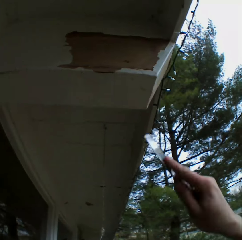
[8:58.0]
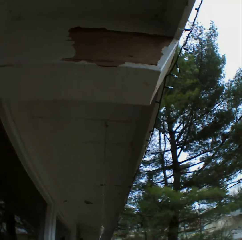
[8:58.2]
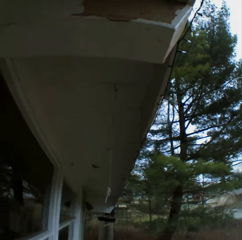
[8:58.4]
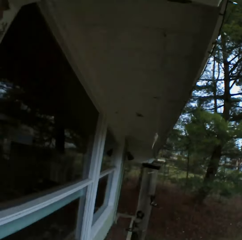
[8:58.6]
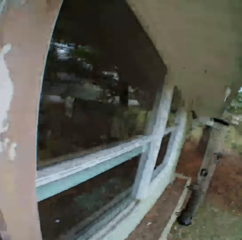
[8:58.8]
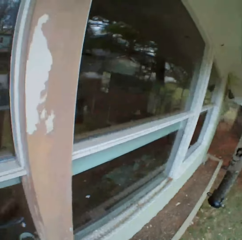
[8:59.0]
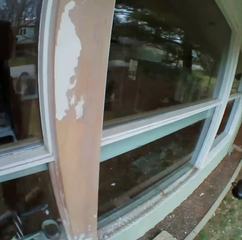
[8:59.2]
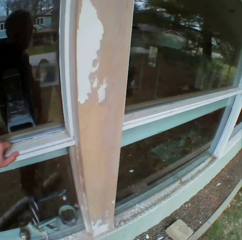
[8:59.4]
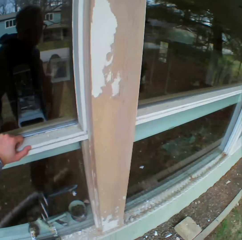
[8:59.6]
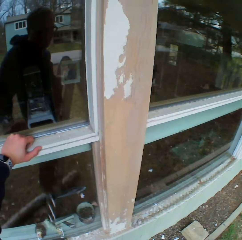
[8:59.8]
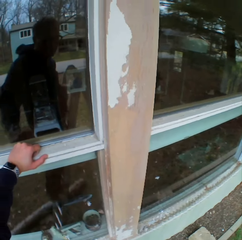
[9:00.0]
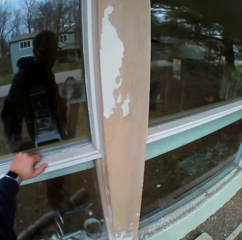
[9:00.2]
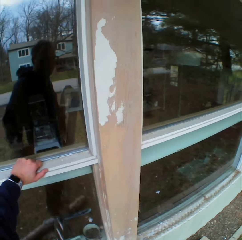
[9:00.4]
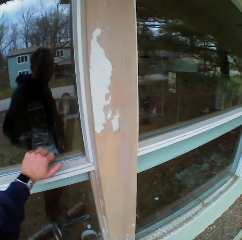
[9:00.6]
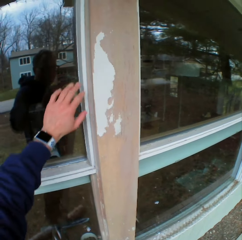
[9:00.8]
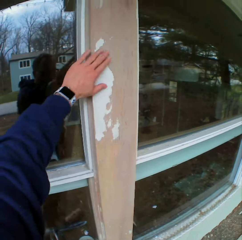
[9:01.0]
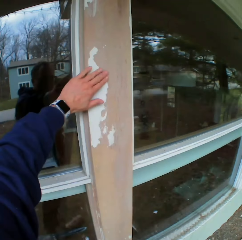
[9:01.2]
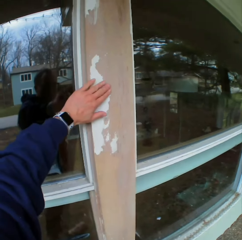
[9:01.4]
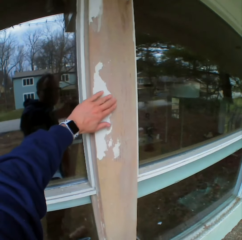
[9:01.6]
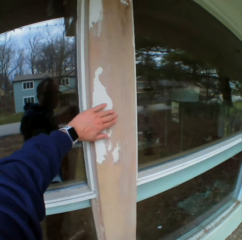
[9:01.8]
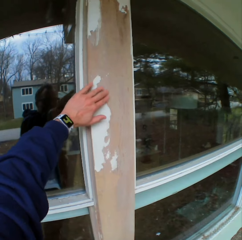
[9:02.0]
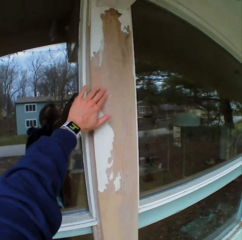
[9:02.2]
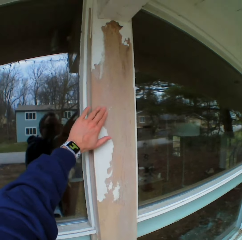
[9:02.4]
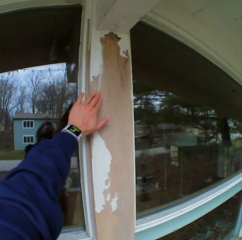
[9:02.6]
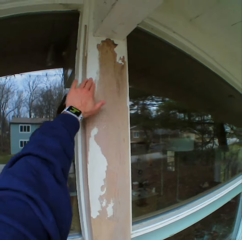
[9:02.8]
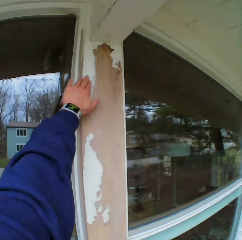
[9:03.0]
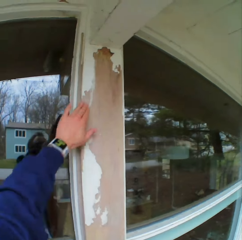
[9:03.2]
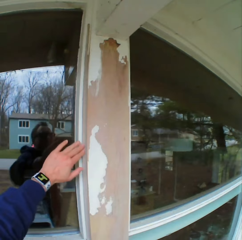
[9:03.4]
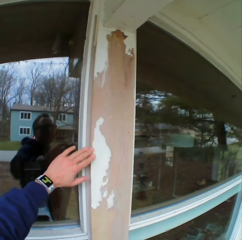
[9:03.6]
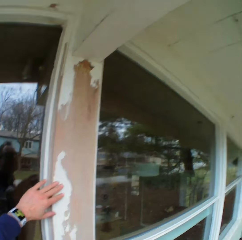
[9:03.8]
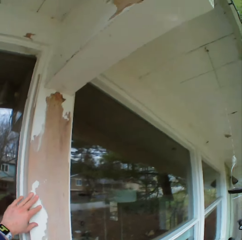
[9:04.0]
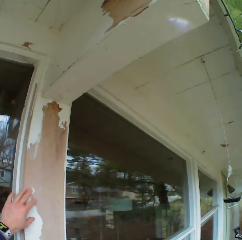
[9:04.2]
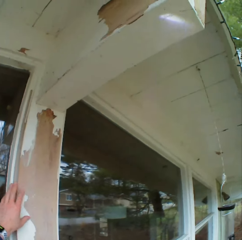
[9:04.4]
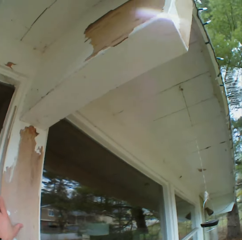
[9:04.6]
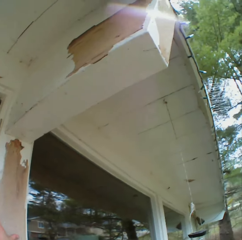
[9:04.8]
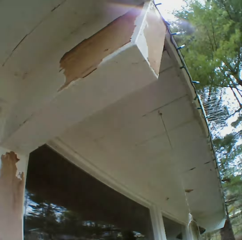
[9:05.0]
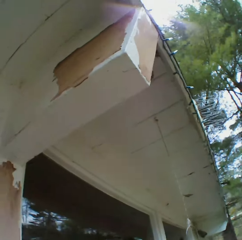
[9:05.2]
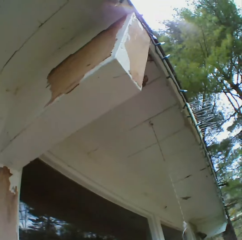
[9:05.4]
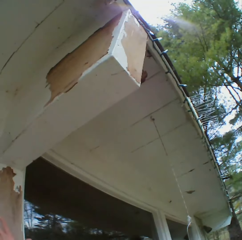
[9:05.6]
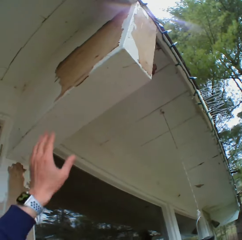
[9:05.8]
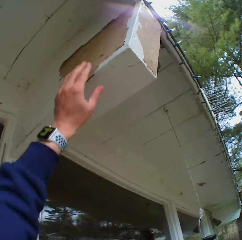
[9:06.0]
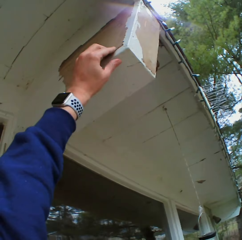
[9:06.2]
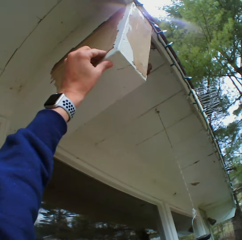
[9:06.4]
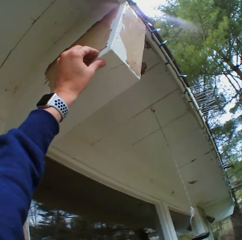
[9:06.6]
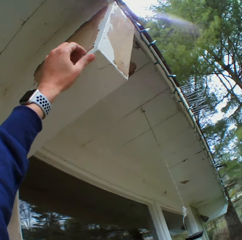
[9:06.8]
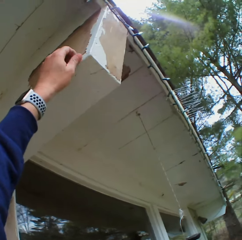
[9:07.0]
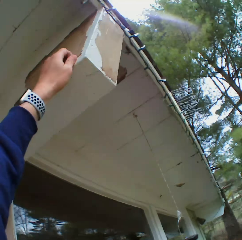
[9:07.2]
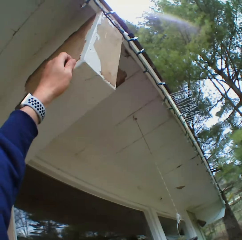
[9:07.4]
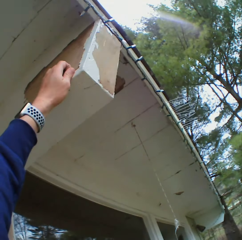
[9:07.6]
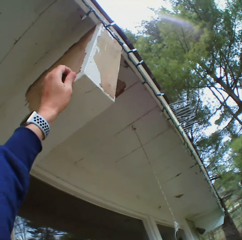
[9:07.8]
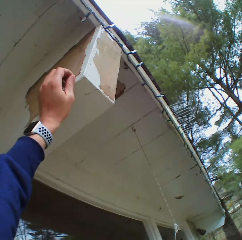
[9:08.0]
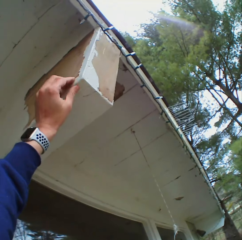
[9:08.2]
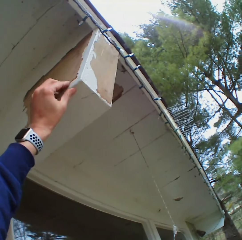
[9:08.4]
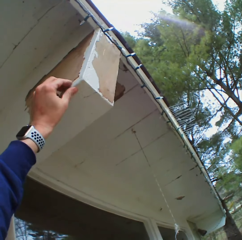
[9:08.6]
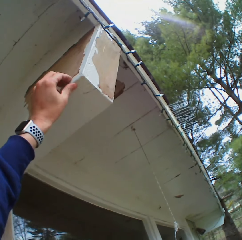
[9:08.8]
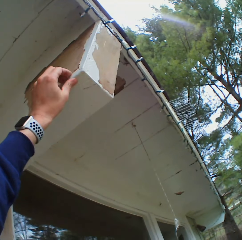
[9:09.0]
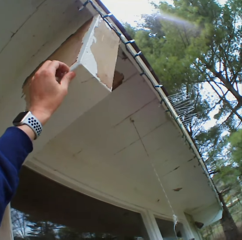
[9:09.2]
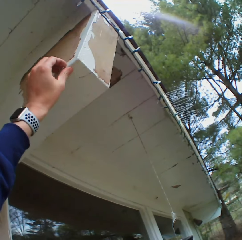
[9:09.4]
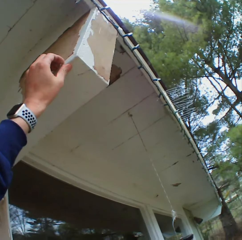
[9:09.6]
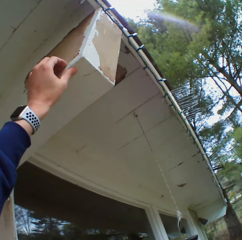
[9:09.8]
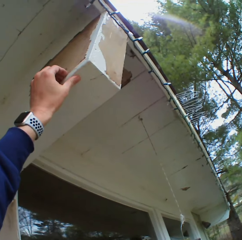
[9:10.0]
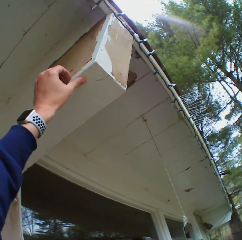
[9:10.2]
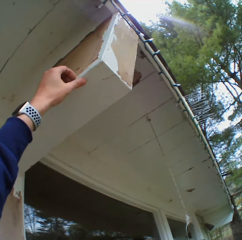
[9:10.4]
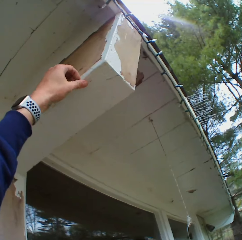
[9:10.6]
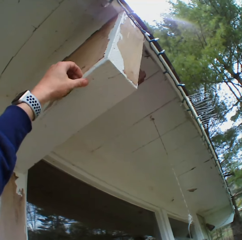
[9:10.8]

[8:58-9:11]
The camera wearer stops to remove the paint for a while. He touches the wall with his hand. He removes the dried paint with his hand.

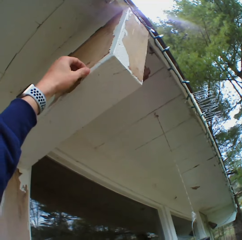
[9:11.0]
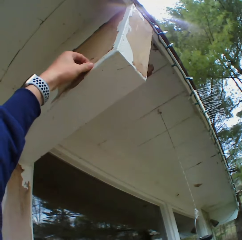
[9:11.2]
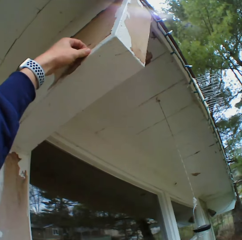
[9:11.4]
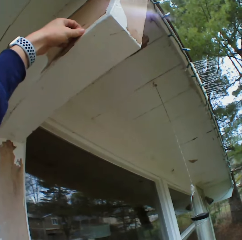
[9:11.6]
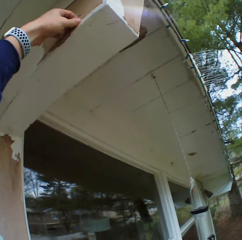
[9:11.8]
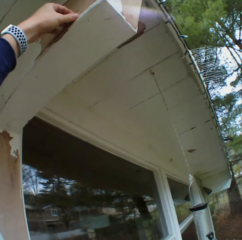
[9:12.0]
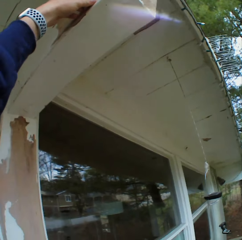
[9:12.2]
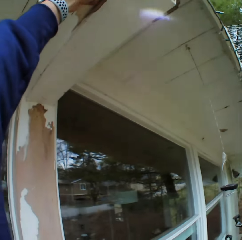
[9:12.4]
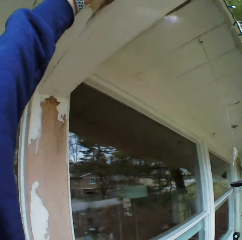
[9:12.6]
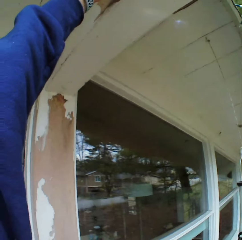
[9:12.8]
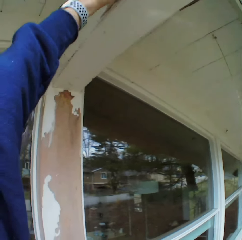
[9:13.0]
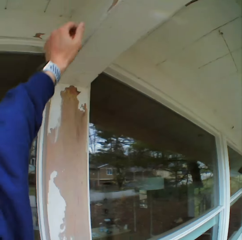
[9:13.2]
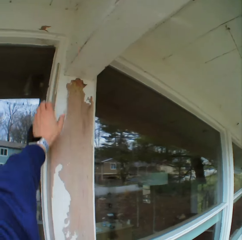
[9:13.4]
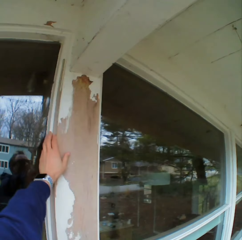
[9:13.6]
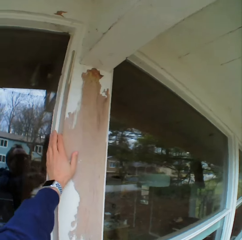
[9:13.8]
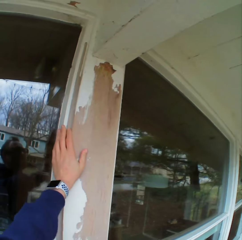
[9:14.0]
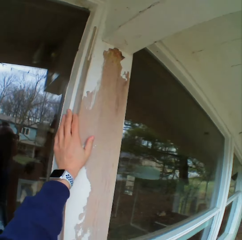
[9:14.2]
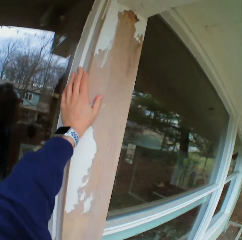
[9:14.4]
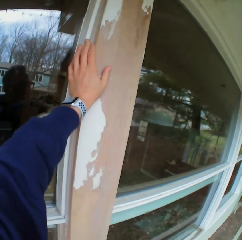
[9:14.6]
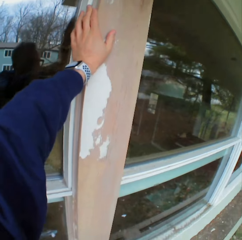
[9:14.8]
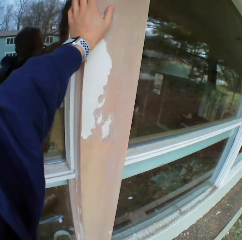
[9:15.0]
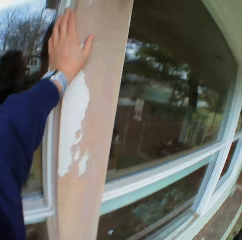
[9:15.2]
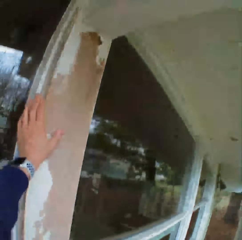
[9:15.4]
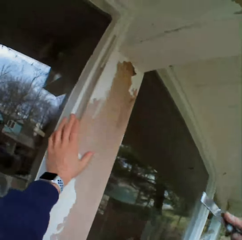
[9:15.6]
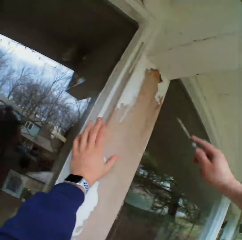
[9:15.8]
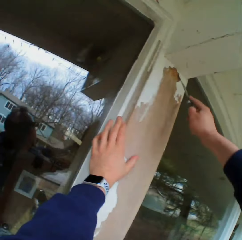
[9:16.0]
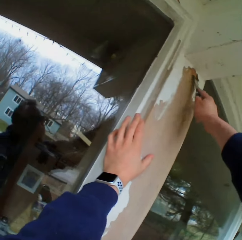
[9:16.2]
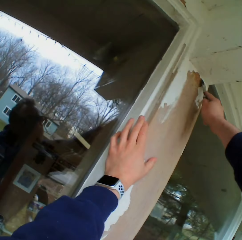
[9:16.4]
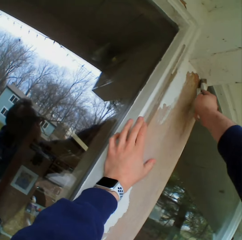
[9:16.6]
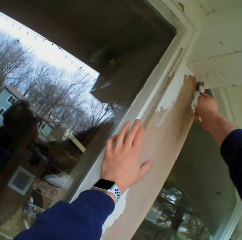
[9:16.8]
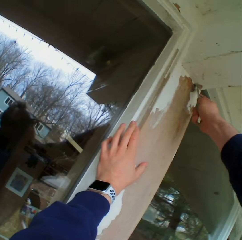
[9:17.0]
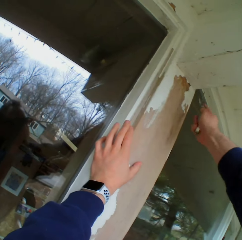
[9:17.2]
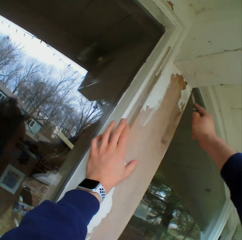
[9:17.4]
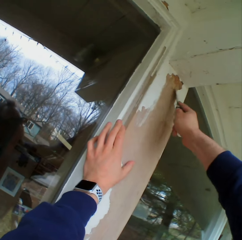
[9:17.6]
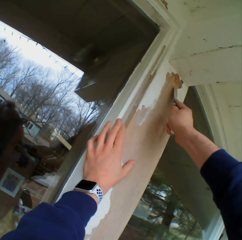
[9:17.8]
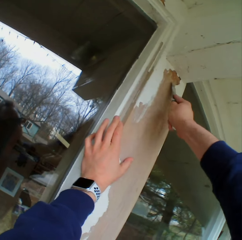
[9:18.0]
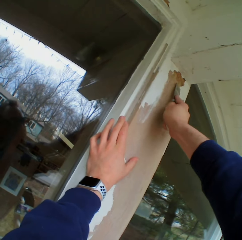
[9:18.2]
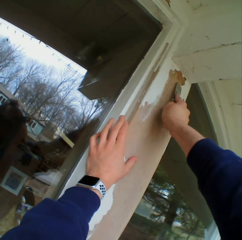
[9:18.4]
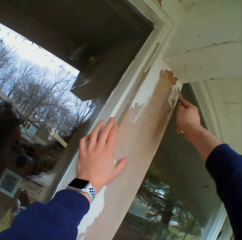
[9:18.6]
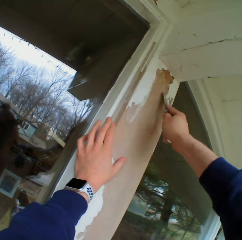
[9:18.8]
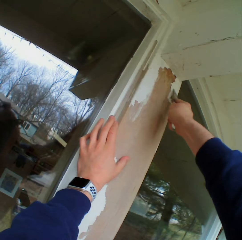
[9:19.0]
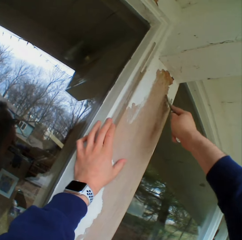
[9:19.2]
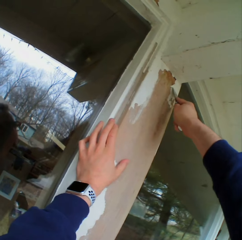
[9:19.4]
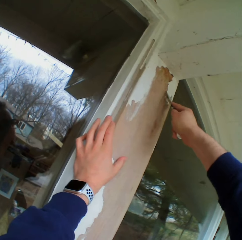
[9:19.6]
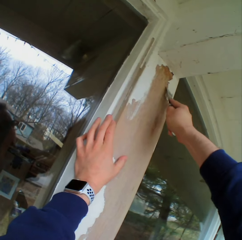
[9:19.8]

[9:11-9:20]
The camera wearer removes the dried paint on the wall with a chisel.

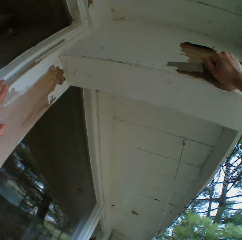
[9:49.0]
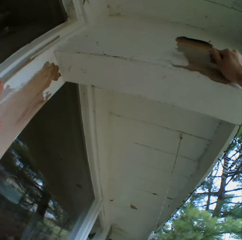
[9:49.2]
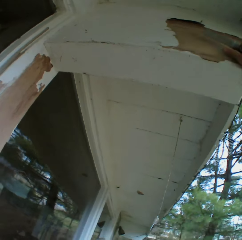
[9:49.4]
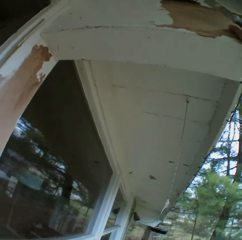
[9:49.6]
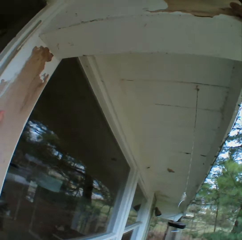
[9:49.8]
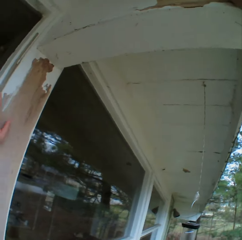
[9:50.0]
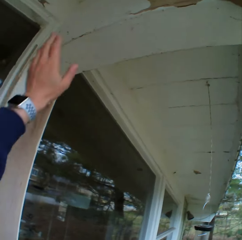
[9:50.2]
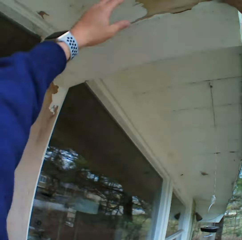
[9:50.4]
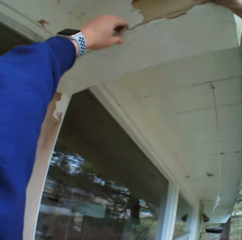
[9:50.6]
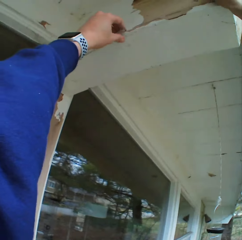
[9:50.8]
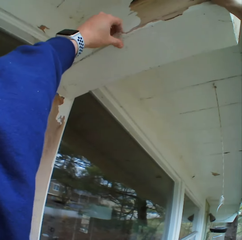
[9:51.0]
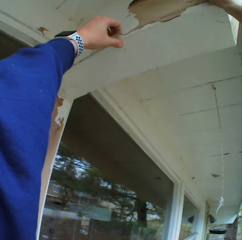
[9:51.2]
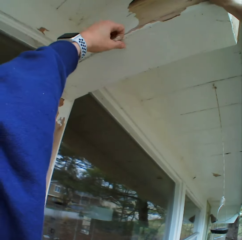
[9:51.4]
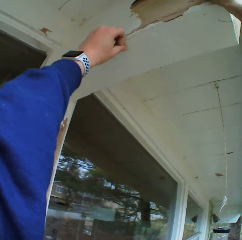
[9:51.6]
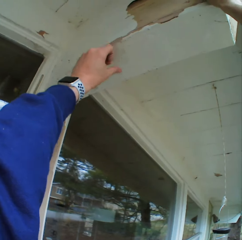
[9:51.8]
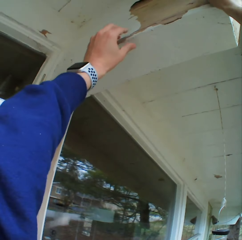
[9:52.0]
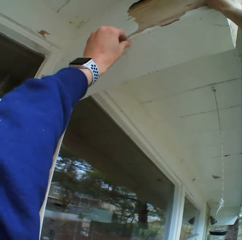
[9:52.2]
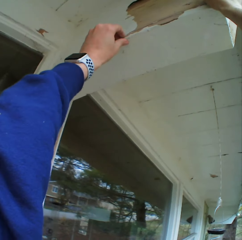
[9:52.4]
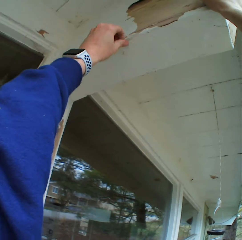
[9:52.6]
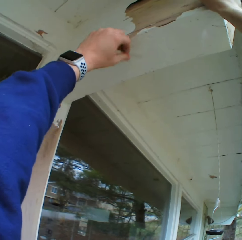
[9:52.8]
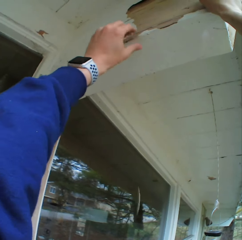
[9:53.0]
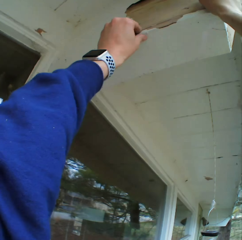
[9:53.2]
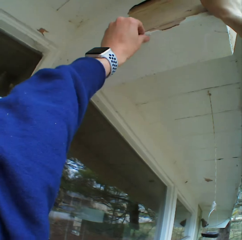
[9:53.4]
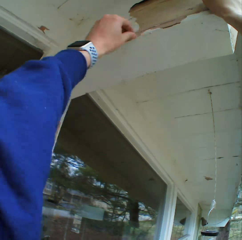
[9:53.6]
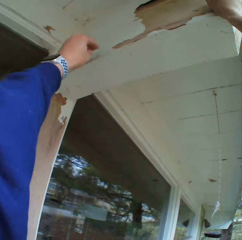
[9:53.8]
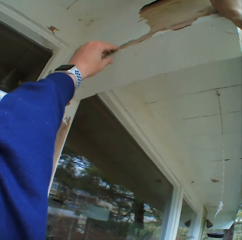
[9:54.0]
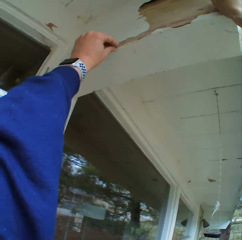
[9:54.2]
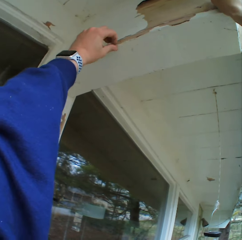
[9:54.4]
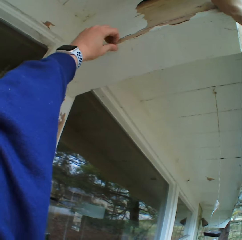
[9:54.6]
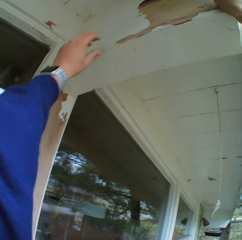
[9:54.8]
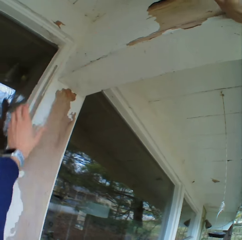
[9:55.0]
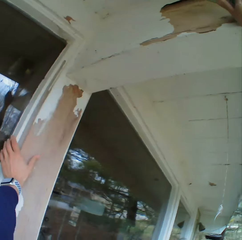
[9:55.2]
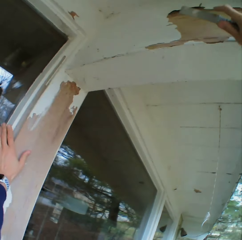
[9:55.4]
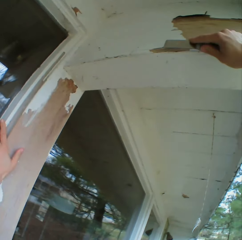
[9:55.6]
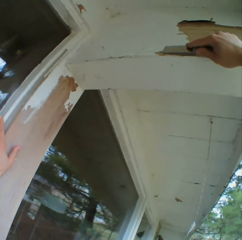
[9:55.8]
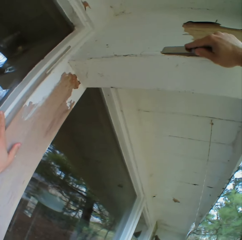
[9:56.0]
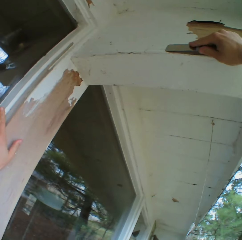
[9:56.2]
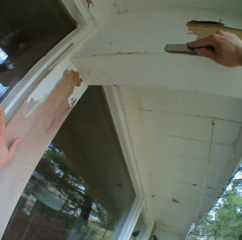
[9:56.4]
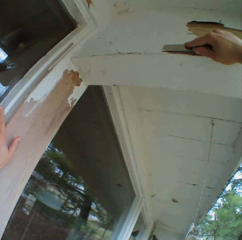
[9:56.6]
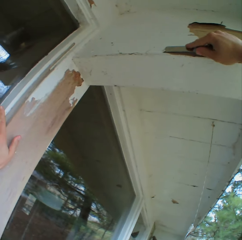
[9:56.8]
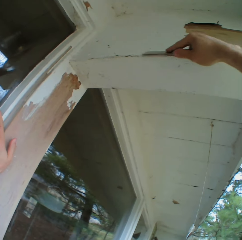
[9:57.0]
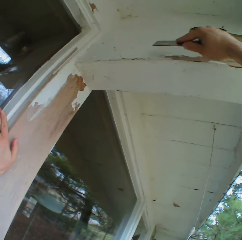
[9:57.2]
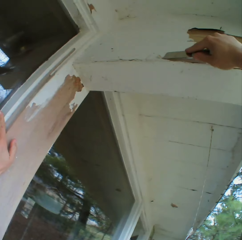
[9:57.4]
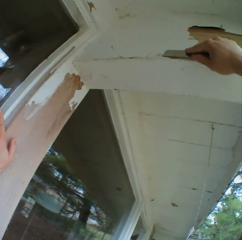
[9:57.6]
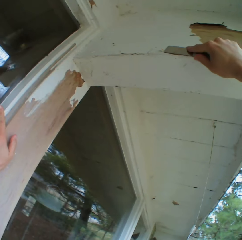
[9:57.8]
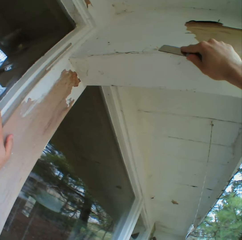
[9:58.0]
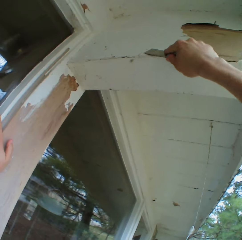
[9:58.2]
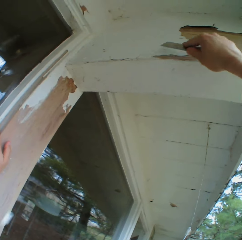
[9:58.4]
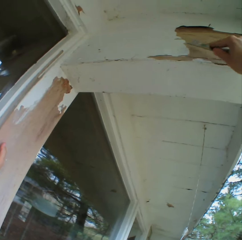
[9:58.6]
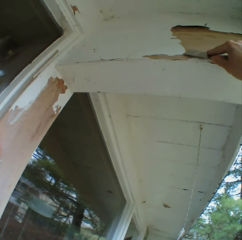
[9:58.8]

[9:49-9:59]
The camera wearer removes the dried paint with her left hand. She removes the dried paint on the wall with a chisel.
